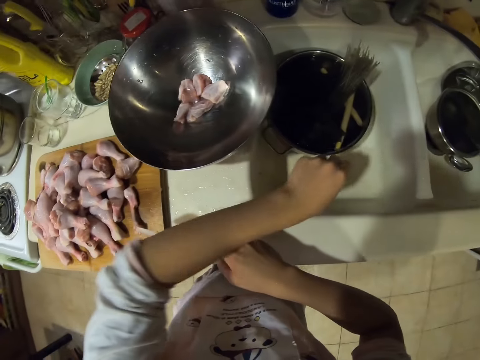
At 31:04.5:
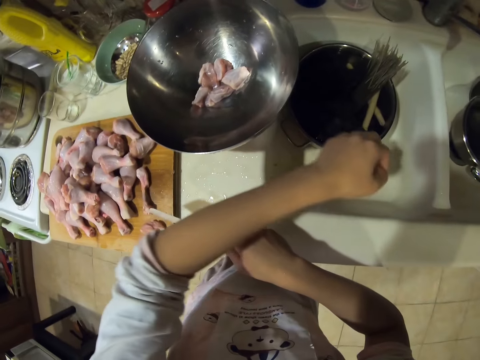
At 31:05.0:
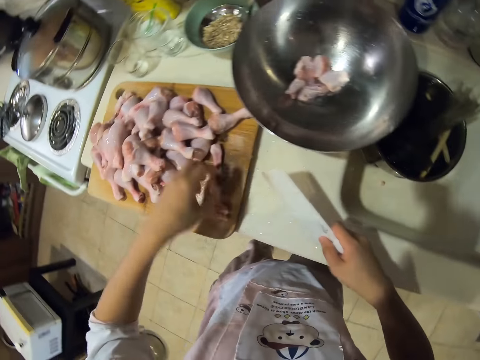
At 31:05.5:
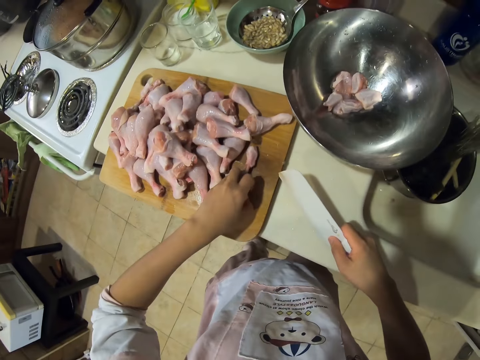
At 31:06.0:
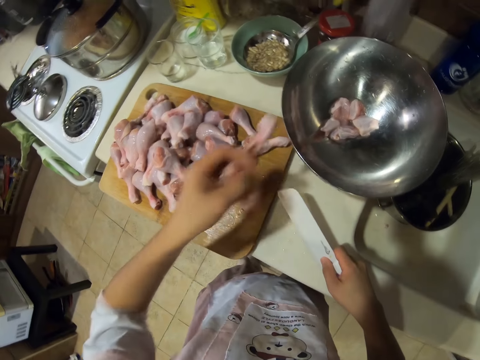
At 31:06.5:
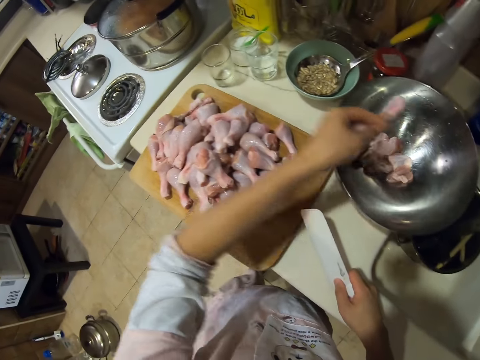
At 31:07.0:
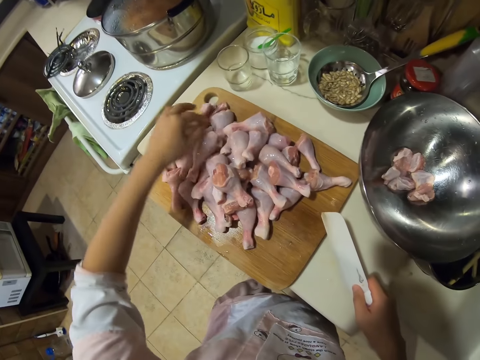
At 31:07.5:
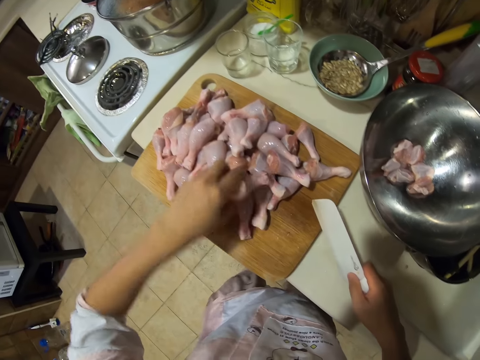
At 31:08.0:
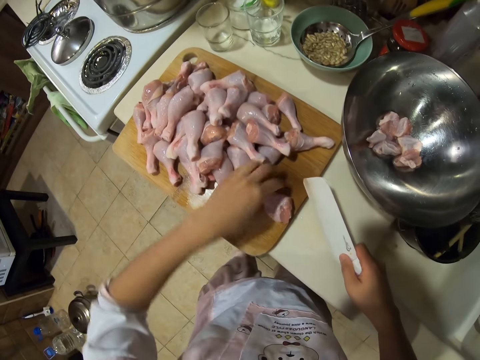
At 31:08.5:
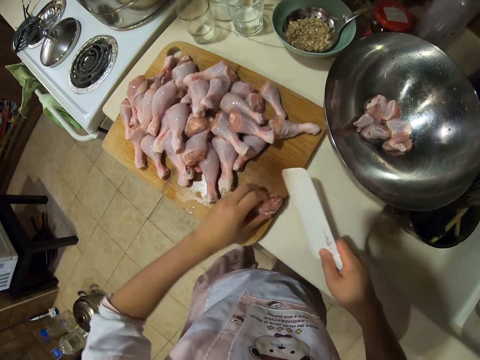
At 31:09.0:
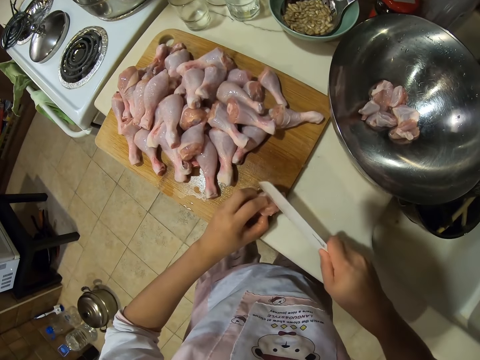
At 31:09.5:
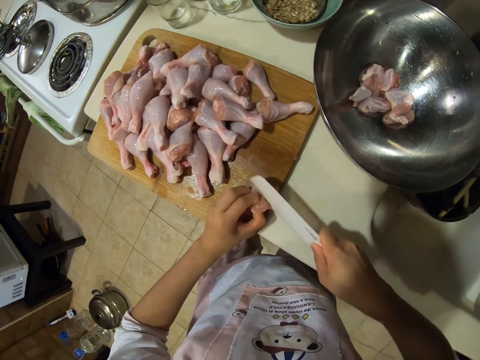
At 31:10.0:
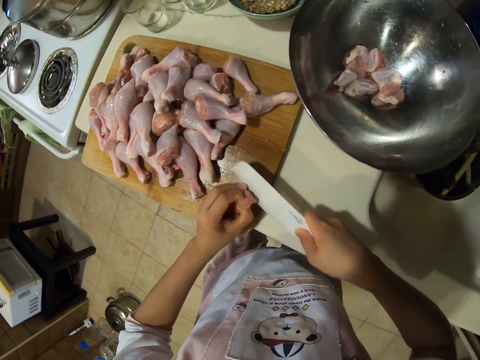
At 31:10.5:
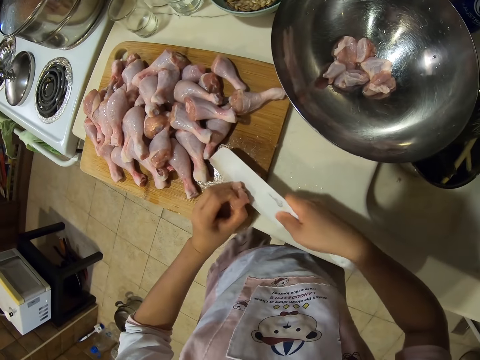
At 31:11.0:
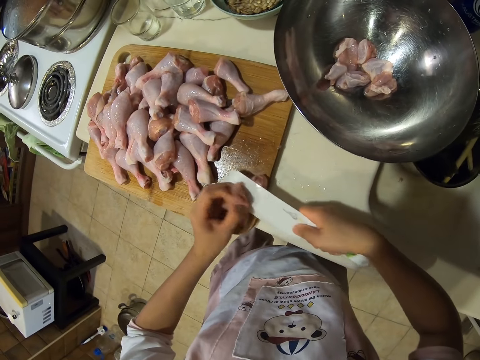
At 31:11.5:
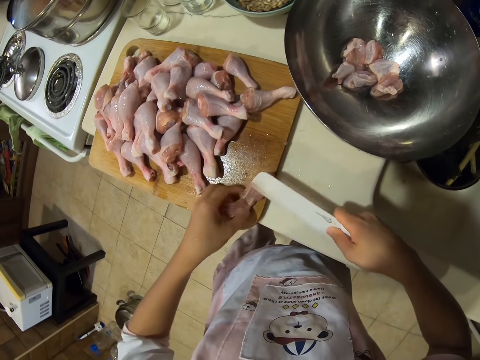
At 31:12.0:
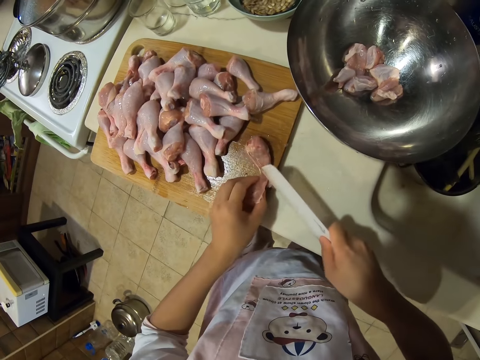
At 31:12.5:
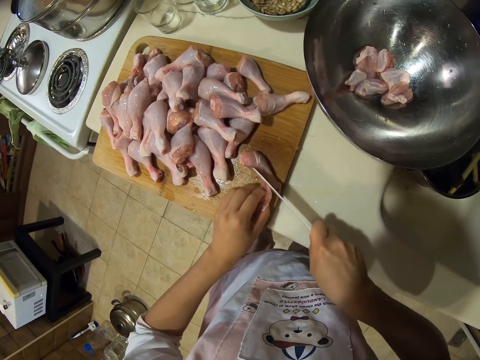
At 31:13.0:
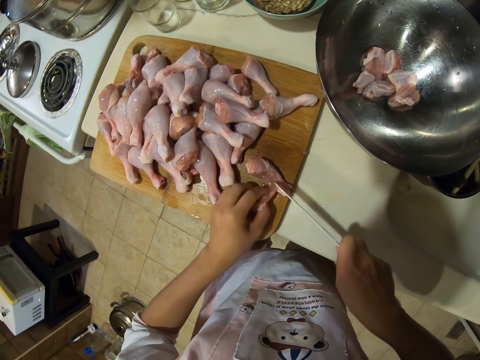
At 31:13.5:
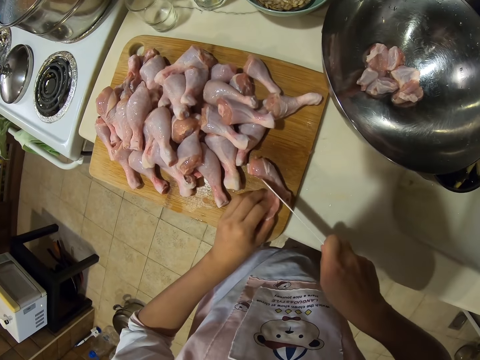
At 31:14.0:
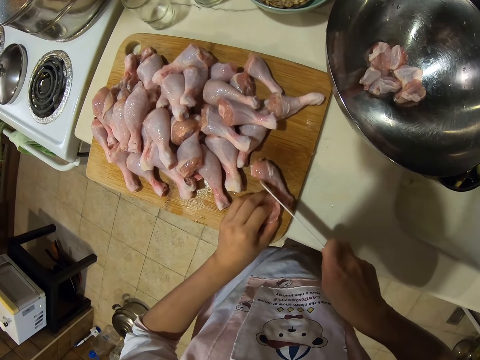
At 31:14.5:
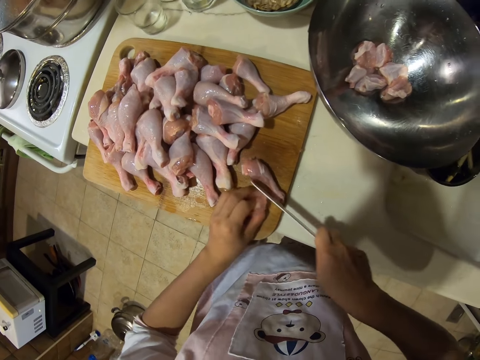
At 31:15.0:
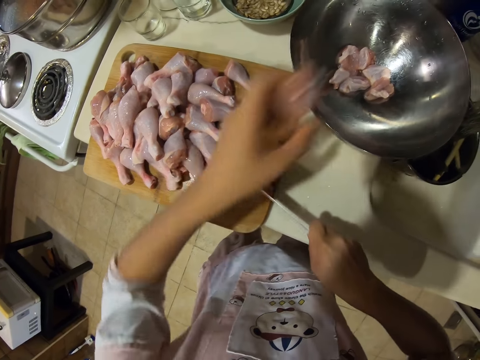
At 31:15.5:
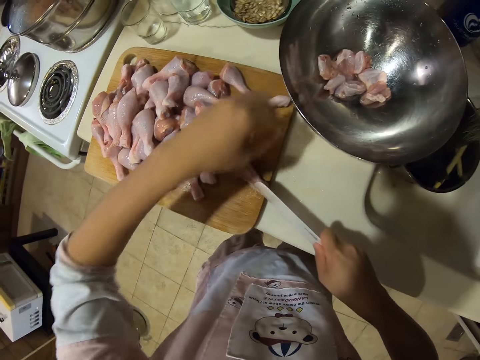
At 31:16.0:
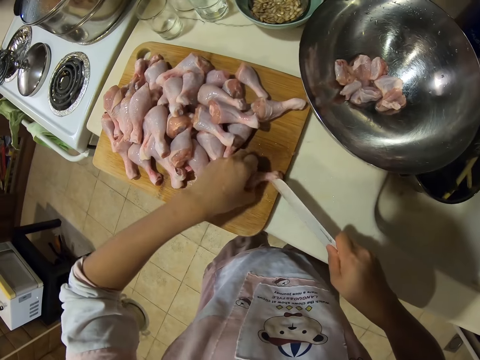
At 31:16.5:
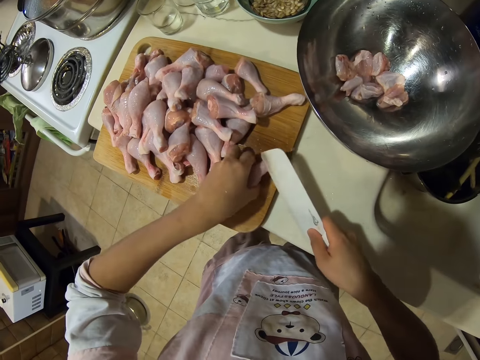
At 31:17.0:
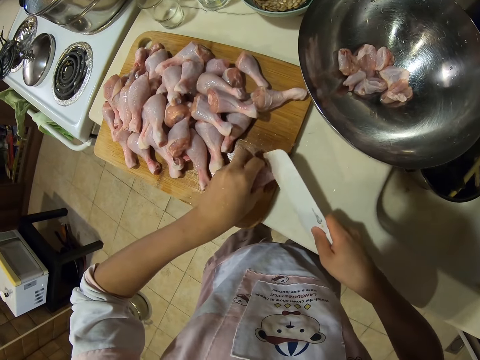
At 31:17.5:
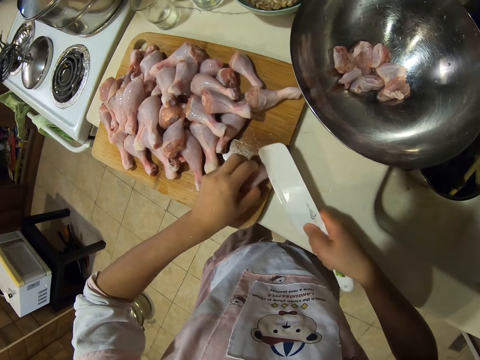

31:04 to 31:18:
The camera wearer puts something aside. They throw something in the sink. They put the raw chicken meat in the bowl. They put the bone aside. They pick a chicken drumstick. They cut the raw chicken drumsticks into small pieces. They debone the chicken drumstick. They put the chicken meat in the bowl. They cut the raw chicken drumsticks into small pieces.

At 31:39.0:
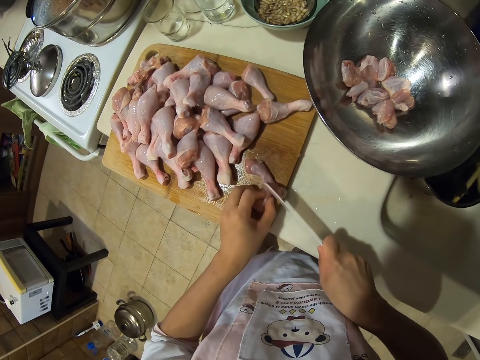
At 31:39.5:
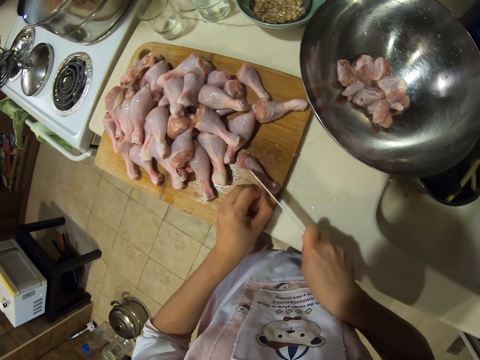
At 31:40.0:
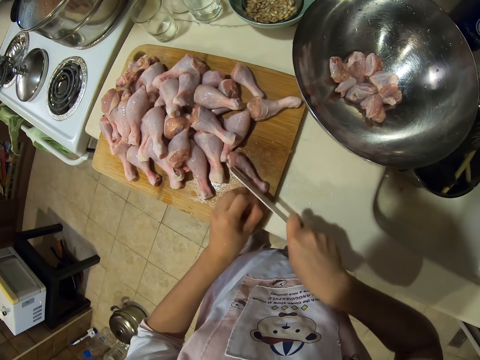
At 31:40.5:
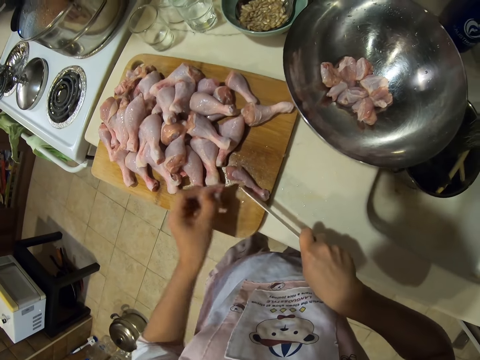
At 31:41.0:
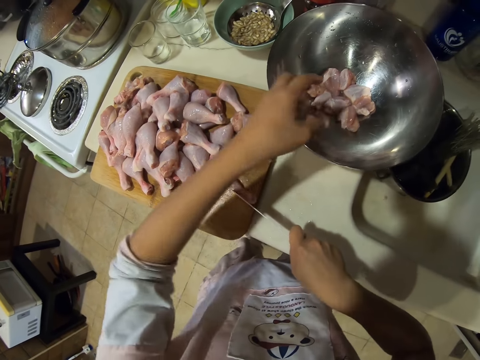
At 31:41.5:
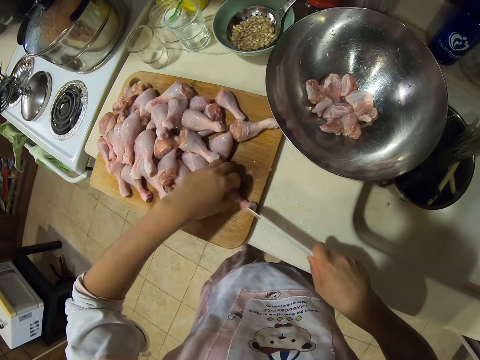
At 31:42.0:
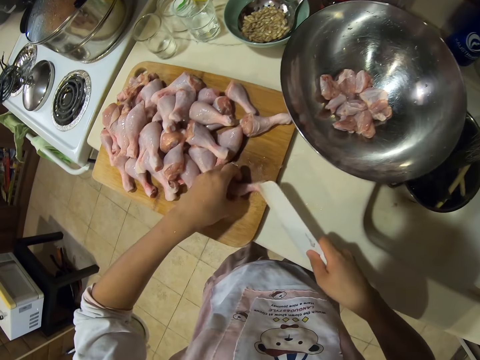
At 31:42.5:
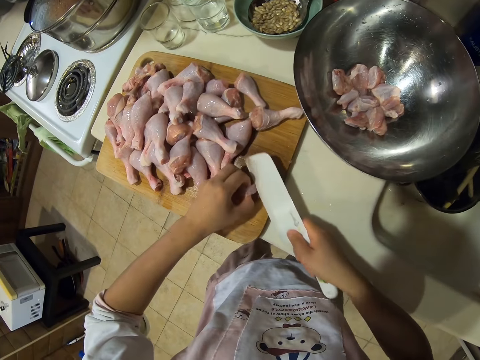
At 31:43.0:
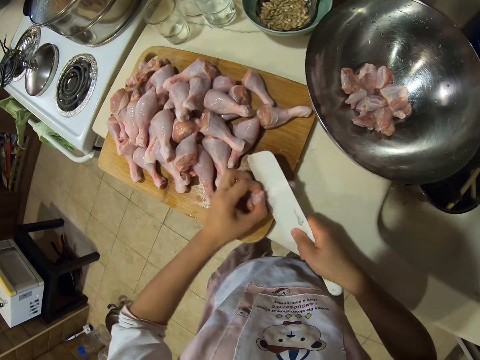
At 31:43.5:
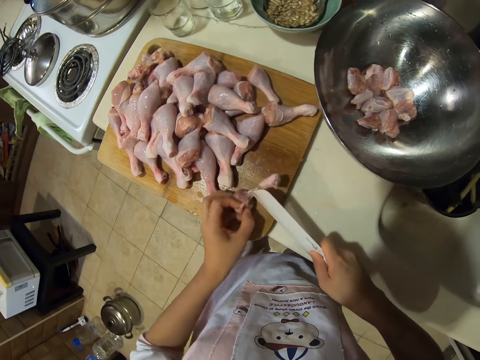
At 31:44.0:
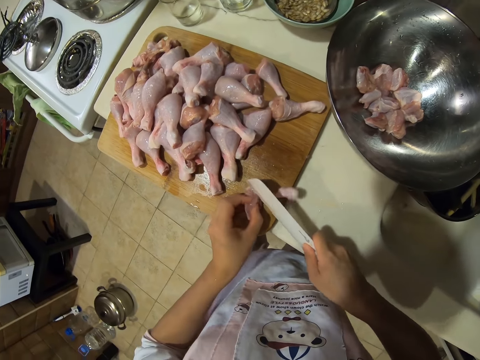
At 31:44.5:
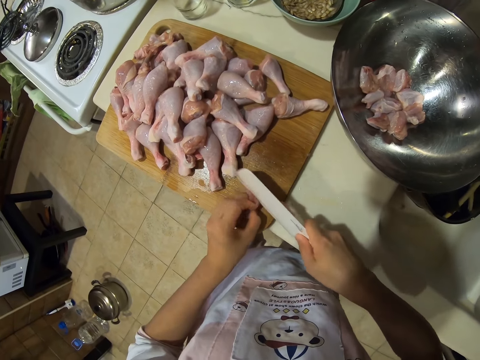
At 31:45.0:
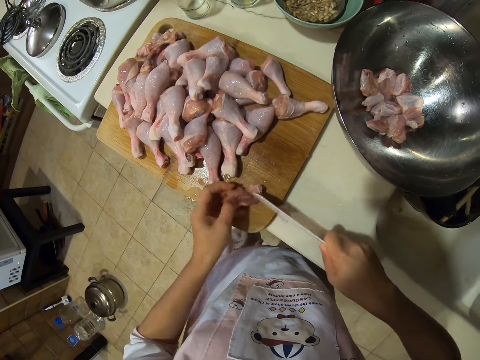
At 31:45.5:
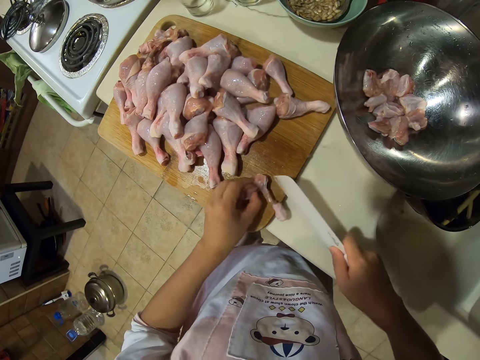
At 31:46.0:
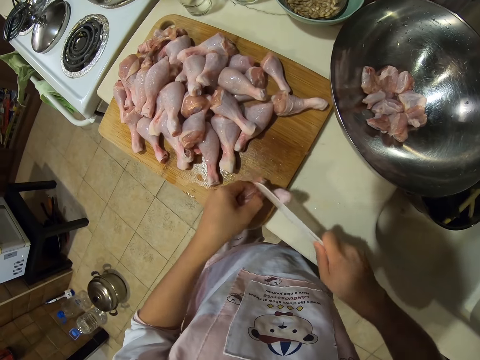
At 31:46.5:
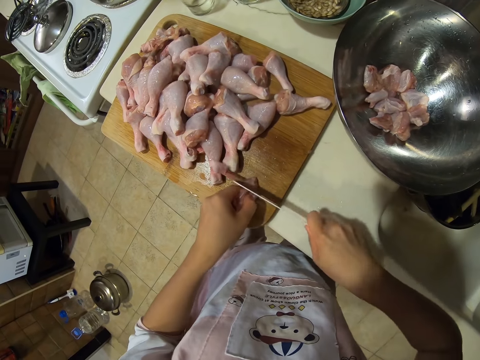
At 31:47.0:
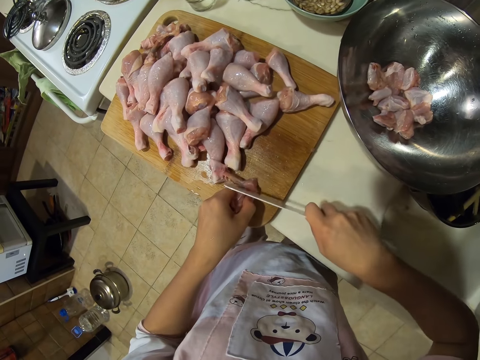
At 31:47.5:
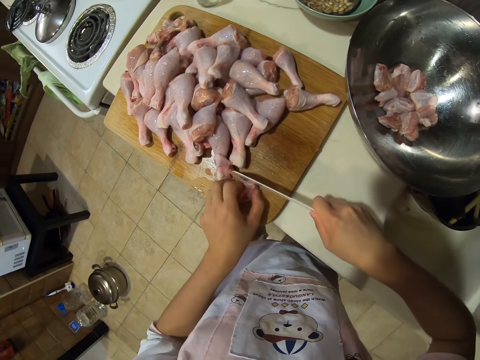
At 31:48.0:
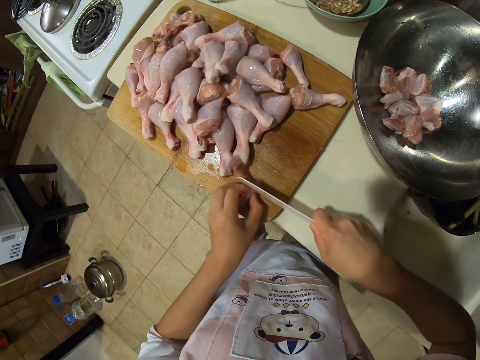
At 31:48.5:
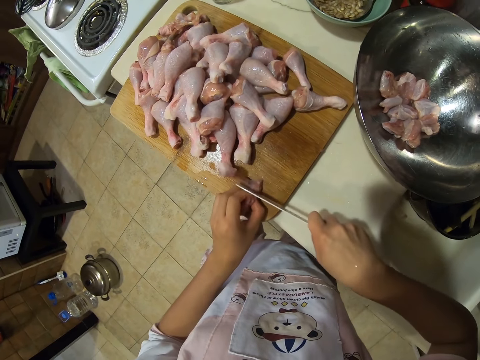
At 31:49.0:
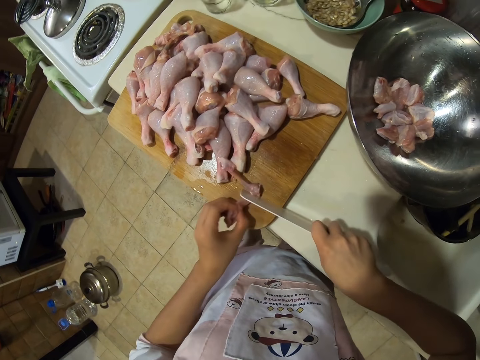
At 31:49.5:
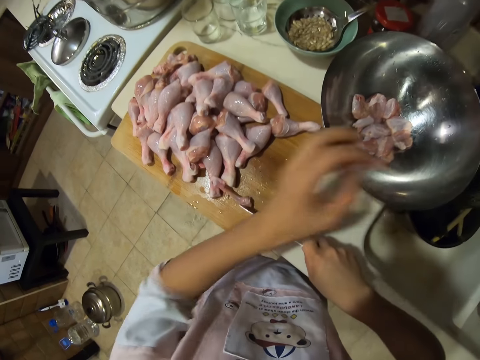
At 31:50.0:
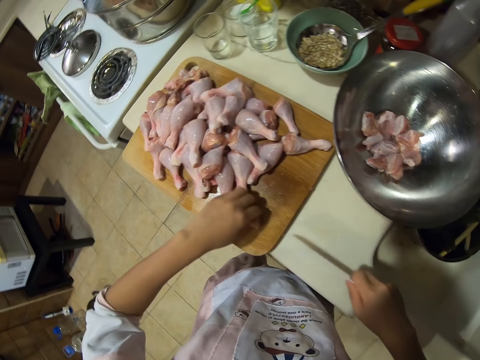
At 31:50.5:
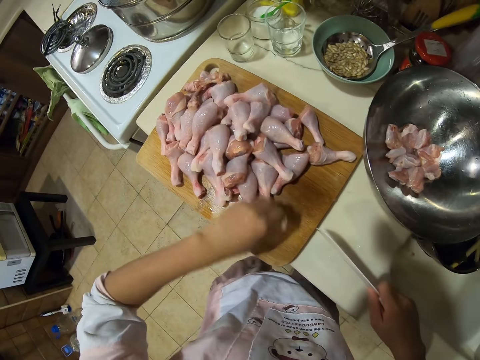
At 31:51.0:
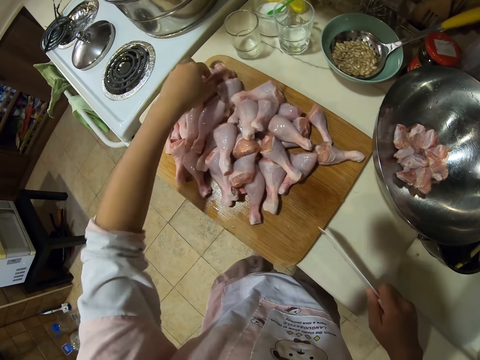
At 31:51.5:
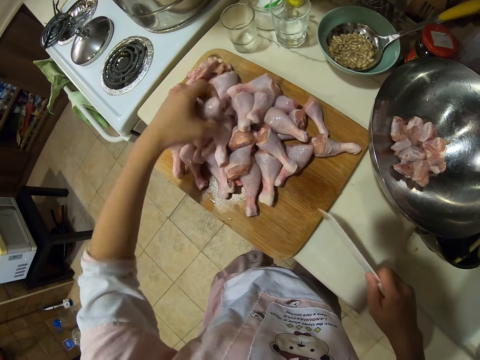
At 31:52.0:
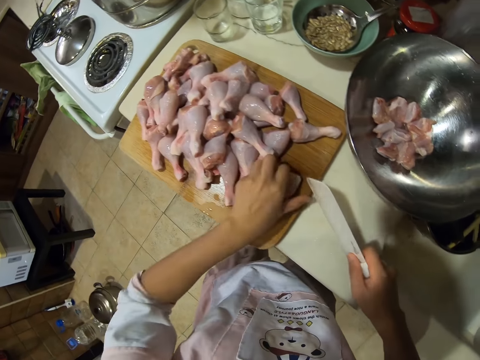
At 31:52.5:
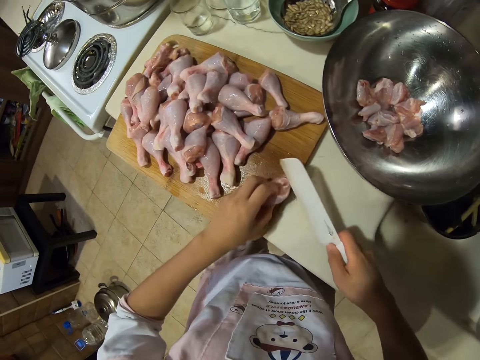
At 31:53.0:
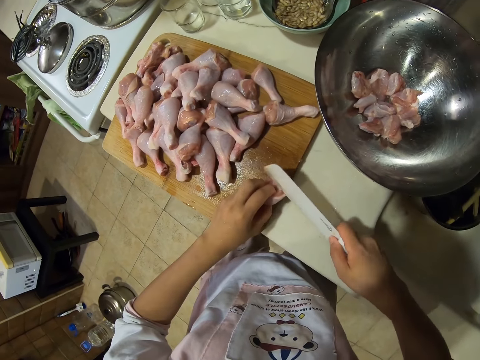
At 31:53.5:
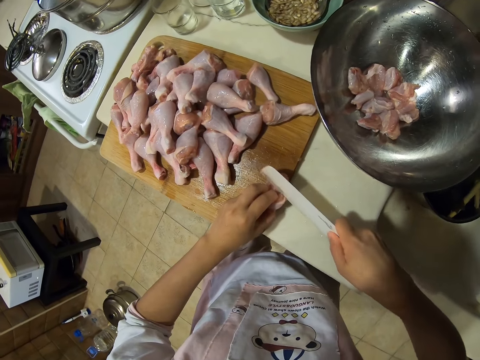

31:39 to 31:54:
The camera wearer puts the chicken meat in the bowl. They cut the raw chicken drumsticks into small pieces. They debone the chicken drumstick. They cut using a knife. They put the chicken meat in the bowl. They pick a piece of chicken meat. They place the bone on the chopping board. They place it on top of the pieces of meat. They pick a chicken drumstick. They place the meat on the chopping board.
